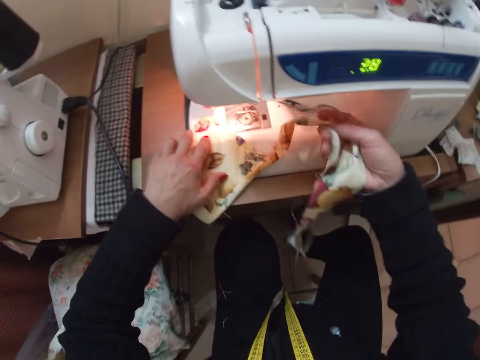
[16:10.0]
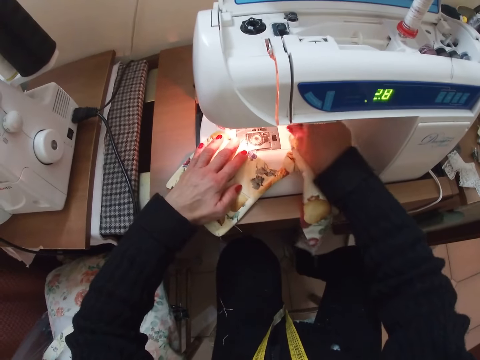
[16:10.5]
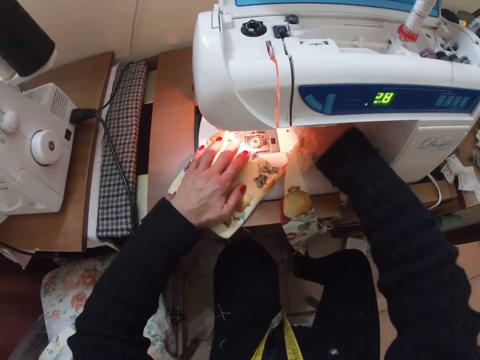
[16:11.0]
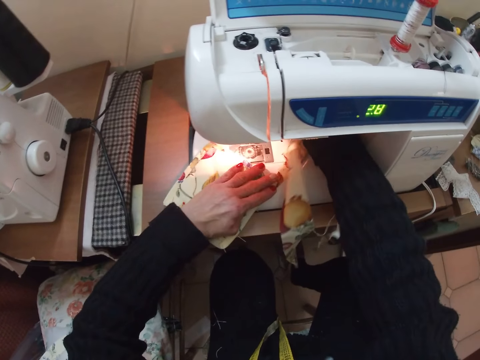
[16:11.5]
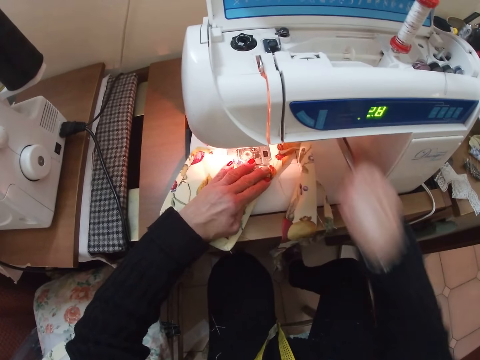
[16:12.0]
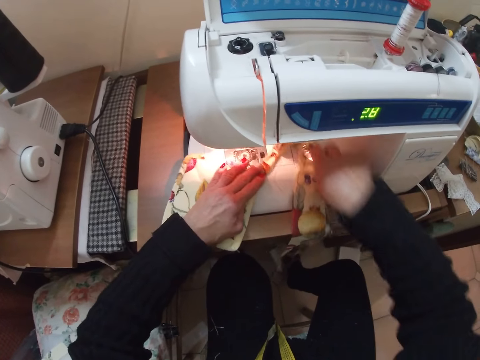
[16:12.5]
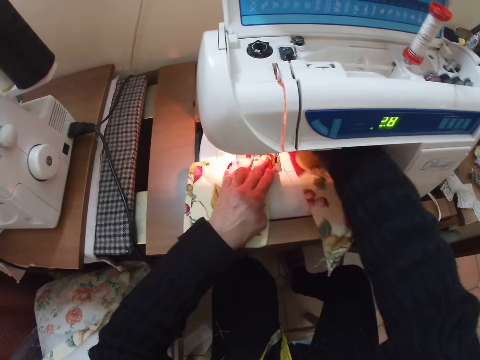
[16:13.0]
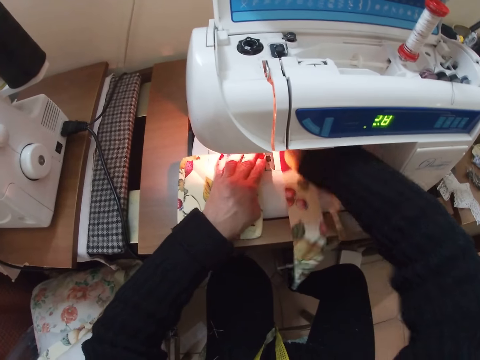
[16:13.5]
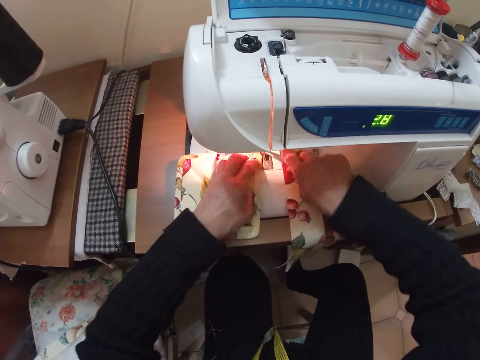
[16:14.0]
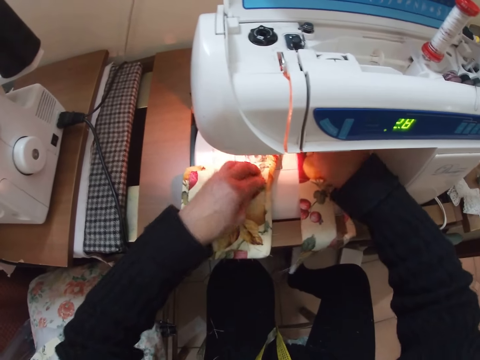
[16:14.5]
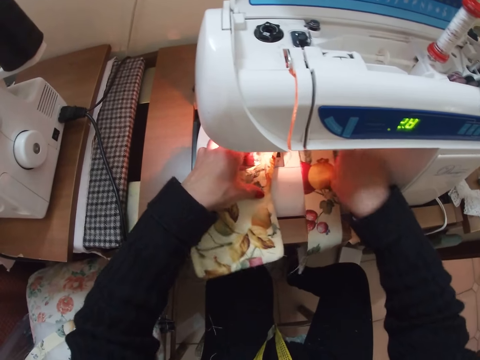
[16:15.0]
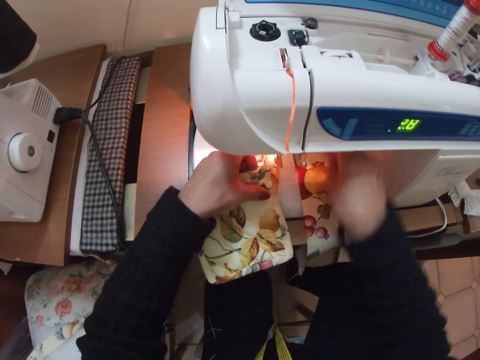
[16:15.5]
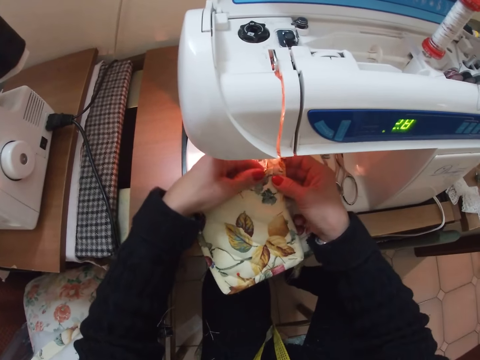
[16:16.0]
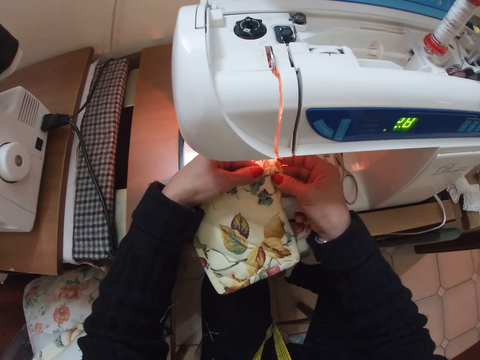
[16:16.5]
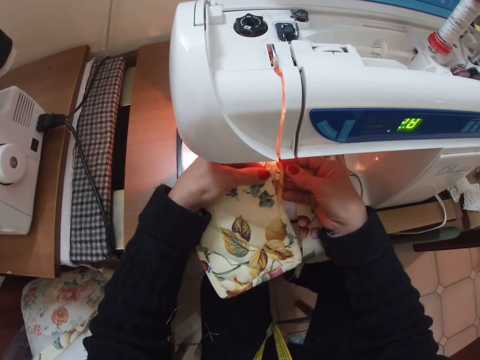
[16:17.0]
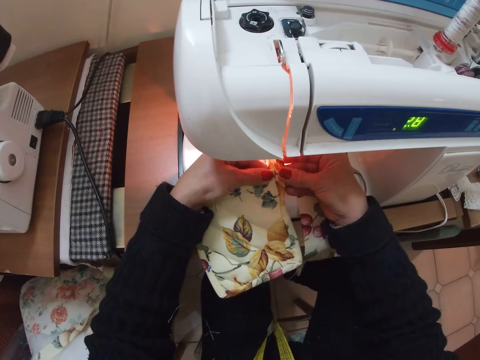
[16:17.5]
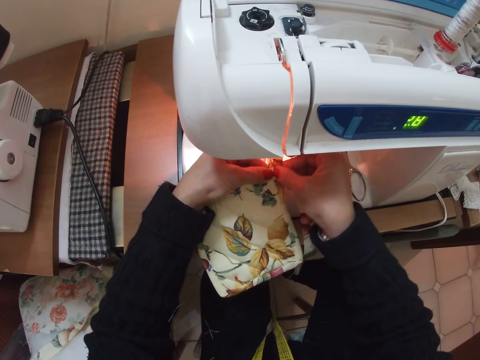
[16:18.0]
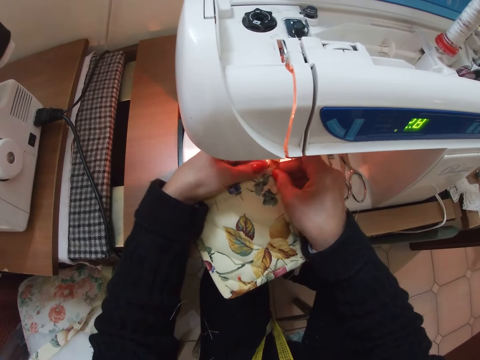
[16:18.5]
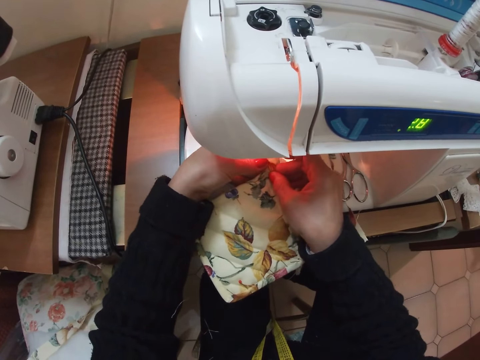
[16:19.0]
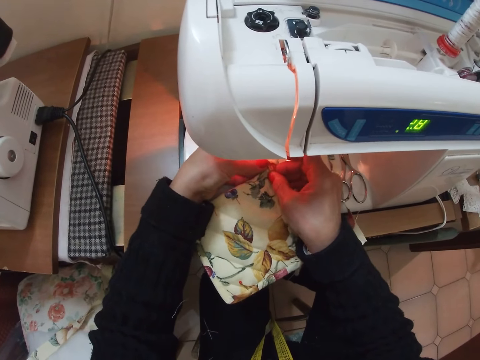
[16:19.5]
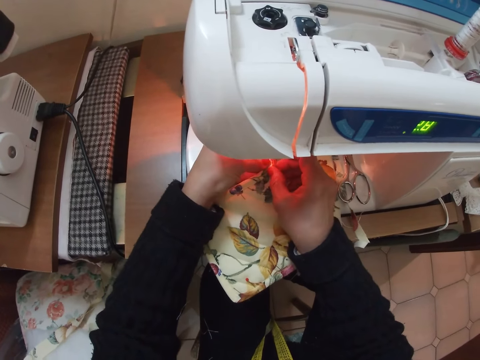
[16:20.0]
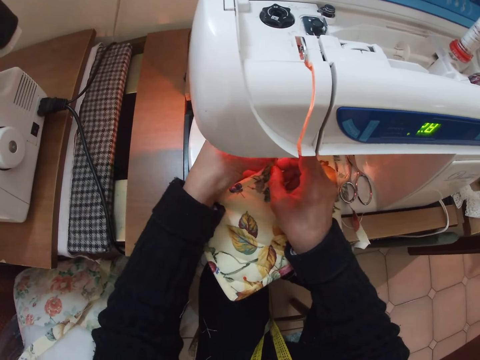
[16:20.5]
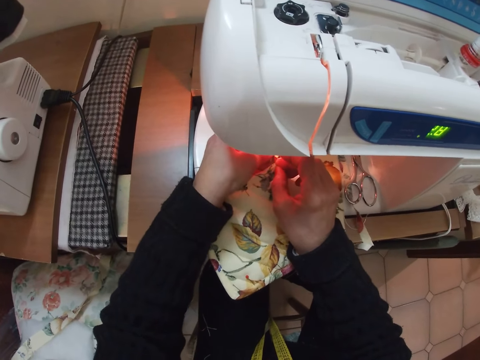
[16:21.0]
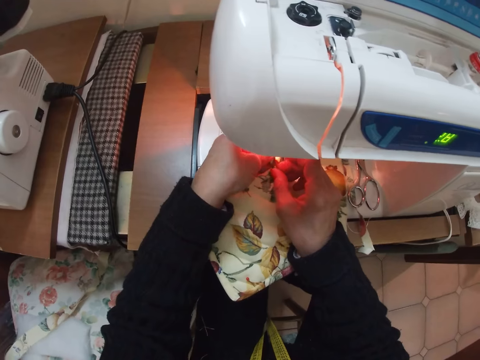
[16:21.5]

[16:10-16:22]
The camera wearer picks up the scissors with her right hand. She adjusts the cloth with the scissors in her right hand. She drops the scissors on the sewing machine. She adjusts the cloth with her hands.

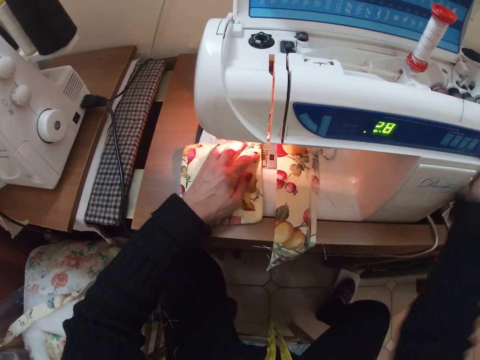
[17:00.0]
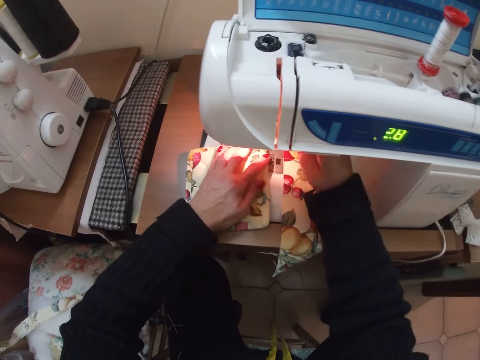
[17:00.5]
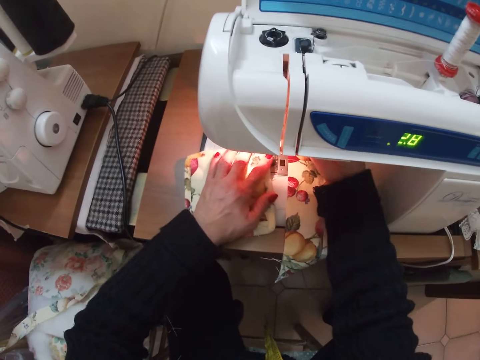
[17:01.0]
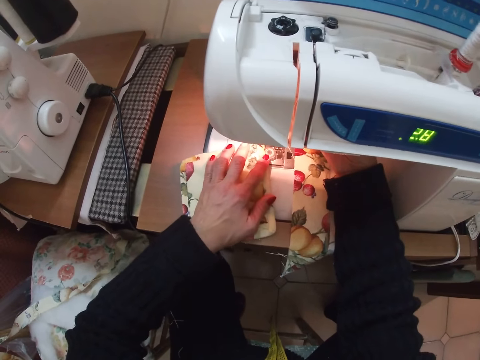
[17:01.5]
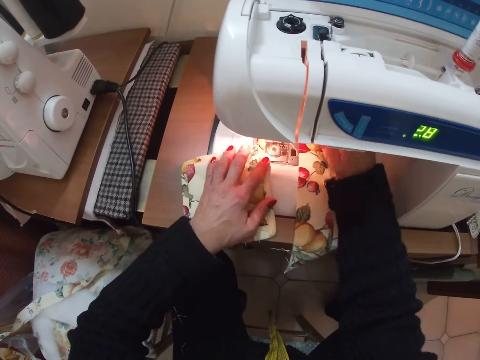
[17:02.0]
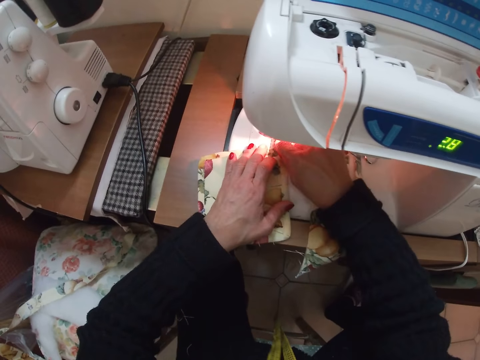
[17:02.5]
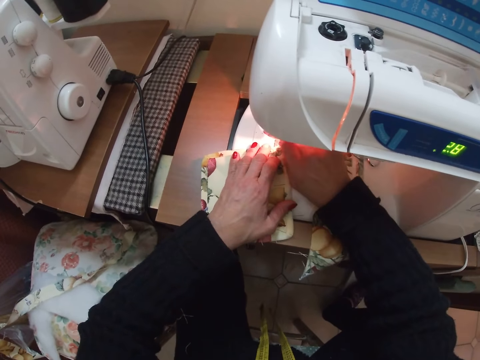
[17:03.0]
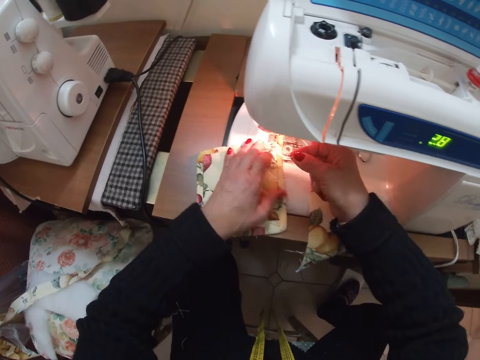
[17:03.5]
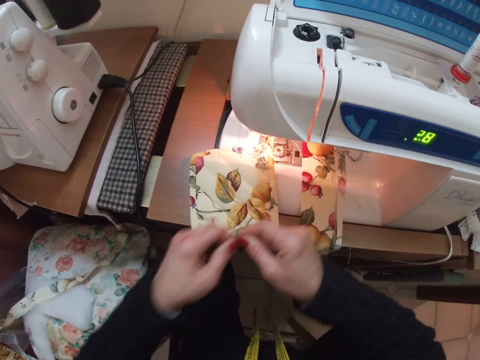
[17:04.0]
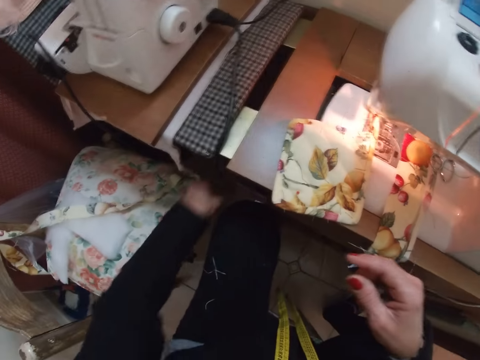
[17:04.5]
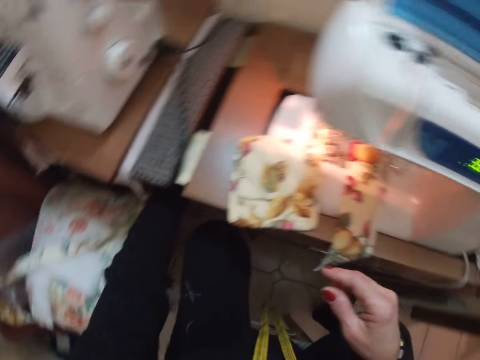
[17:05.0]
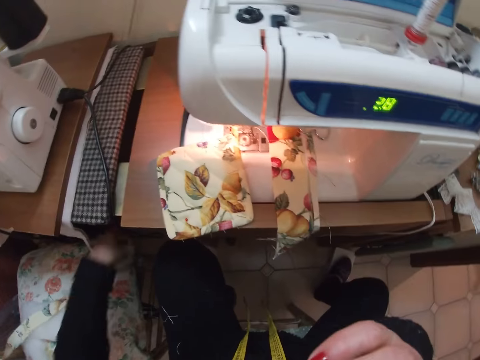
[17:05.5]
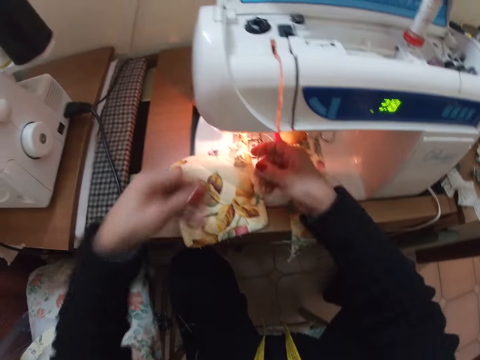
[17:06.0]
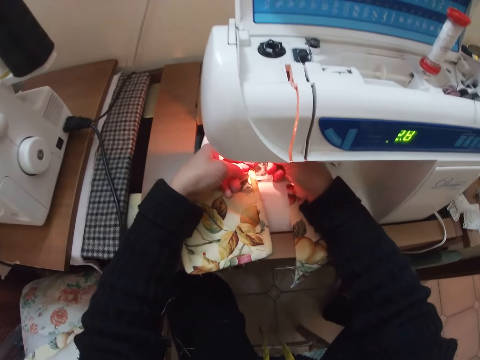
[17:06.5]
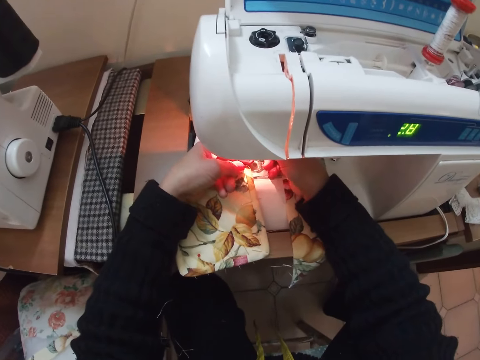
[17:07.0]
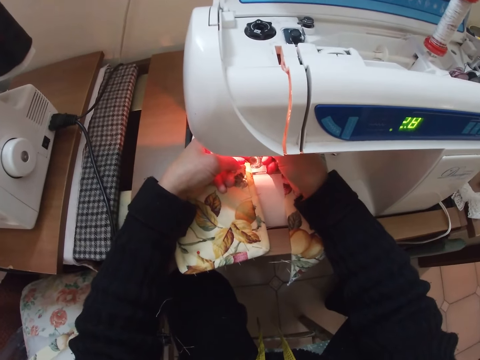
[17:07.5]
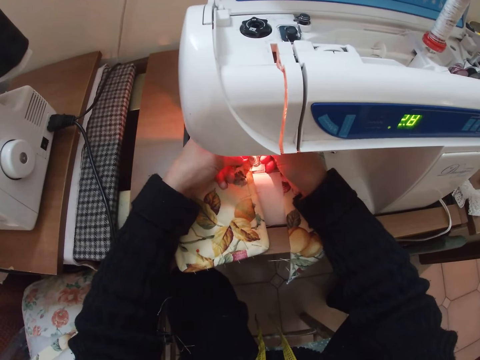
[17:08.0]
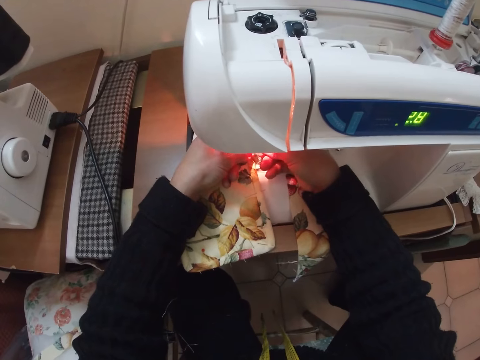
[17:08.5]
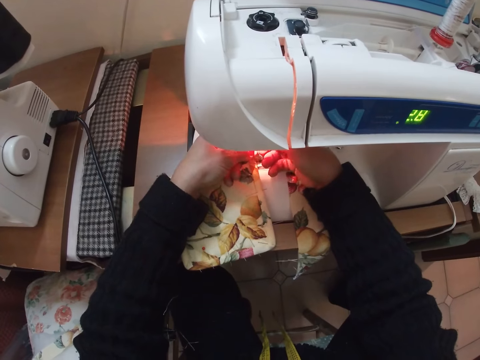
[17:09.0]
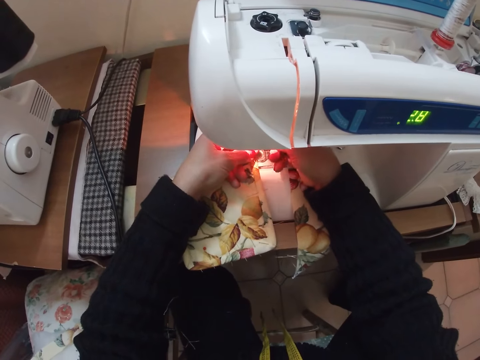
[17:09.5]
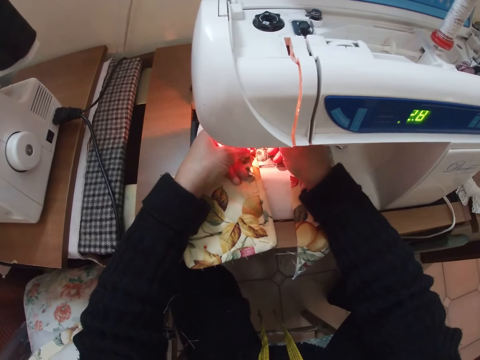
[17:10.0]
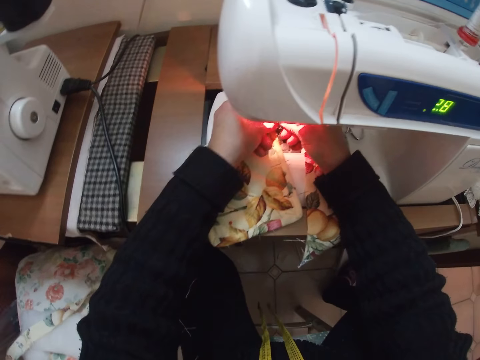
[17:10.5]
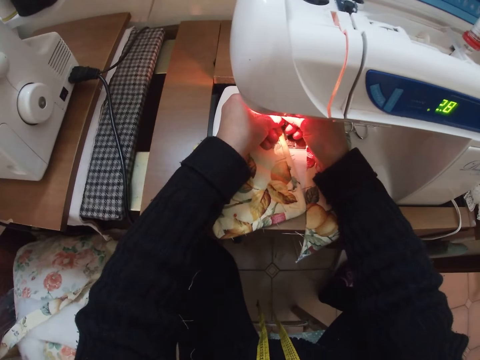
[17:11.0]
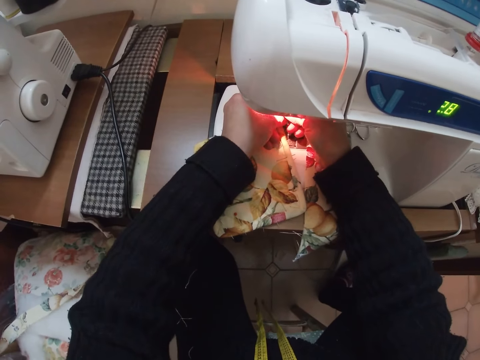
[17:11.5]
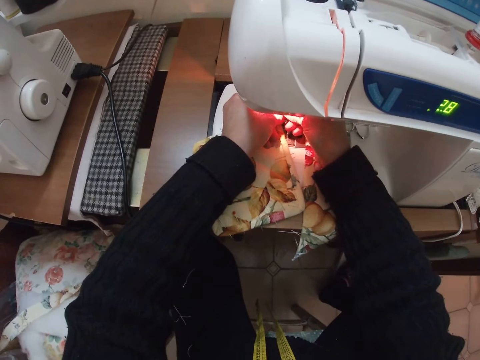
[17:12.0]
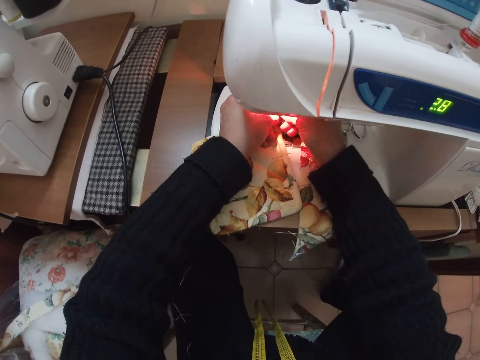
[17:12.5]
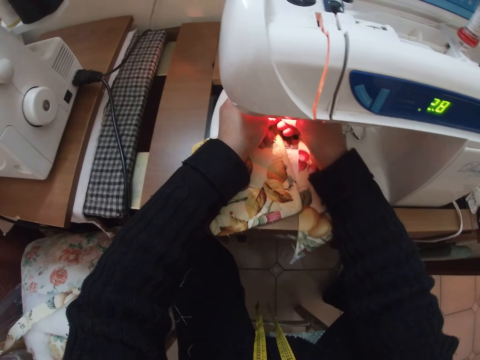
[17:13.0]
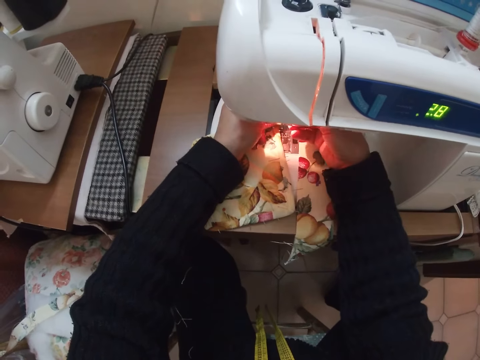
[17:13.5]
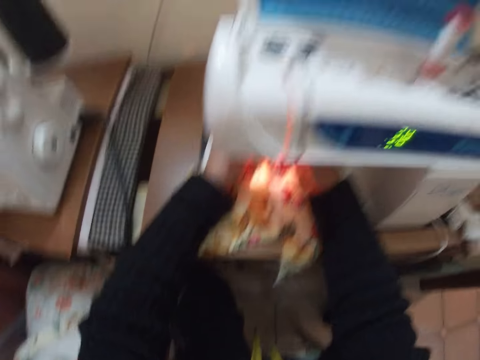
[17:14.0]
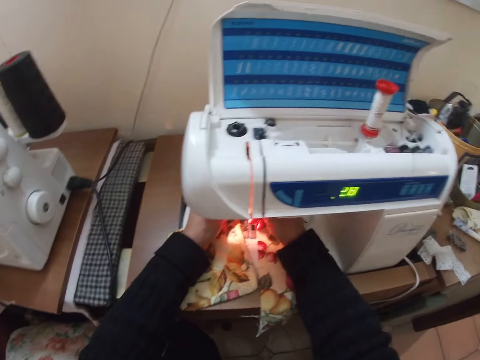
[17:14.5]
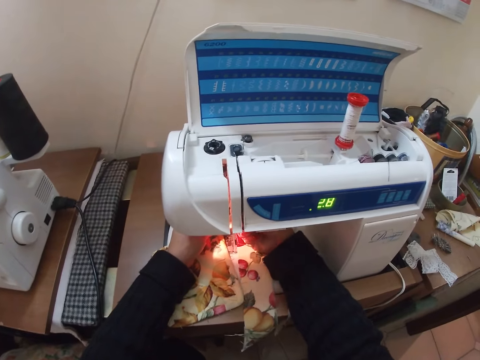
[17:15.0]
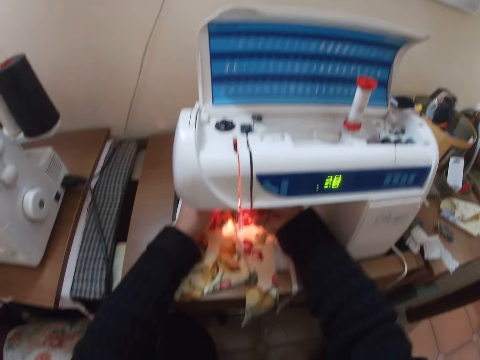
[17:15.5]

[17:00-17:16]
The camera wearer touches something. She adjusts a part of the sewing machine with her right hand. She adjusts the thread of the sewing machine. She operates the sewing machine. She adjusts the cloth with her left hand. She picks up something. She removes a thread from the cloth with her right hand. She passes the thread from her right hand to her left hand. She places something on the floor. She disposes of the thread with her left hand. She picks up the needle. She adjusts the thread of the sewing machine with both hands. She attaches the needle to the sewing machine.
